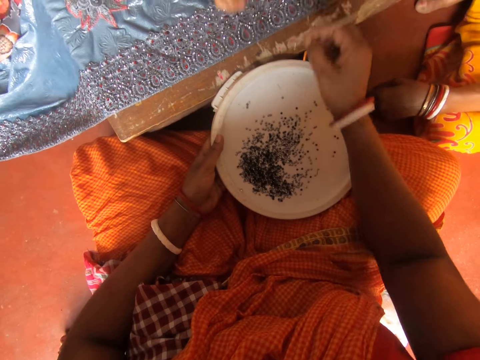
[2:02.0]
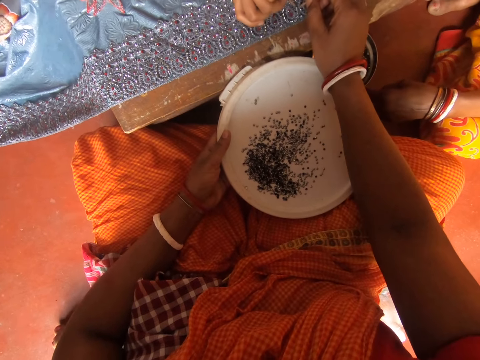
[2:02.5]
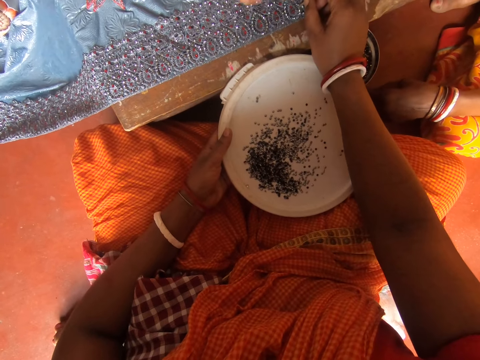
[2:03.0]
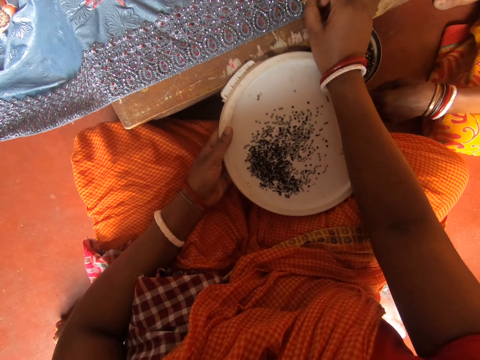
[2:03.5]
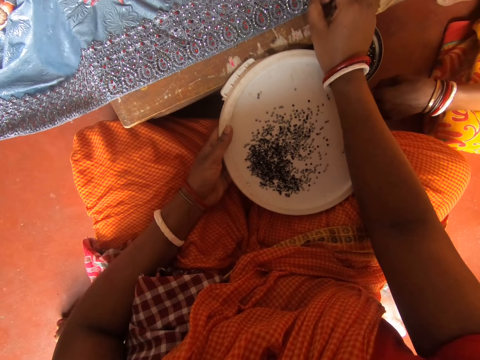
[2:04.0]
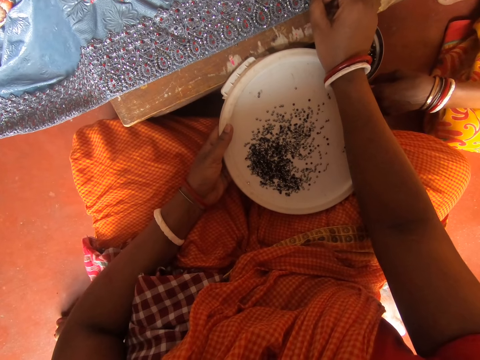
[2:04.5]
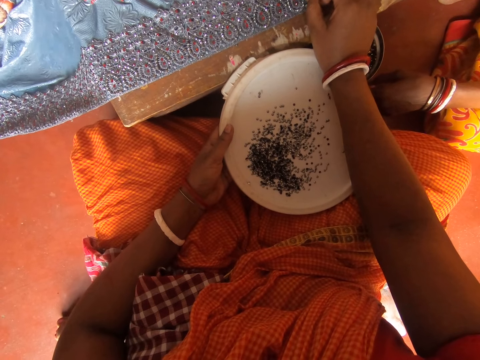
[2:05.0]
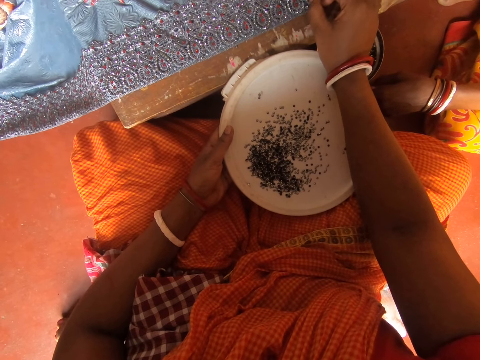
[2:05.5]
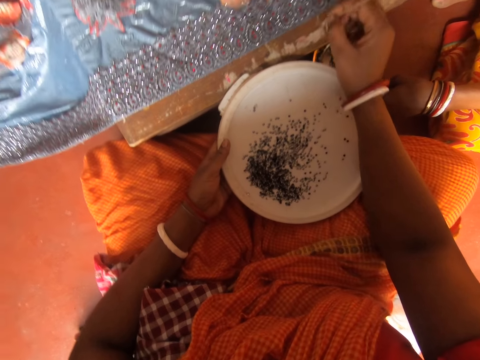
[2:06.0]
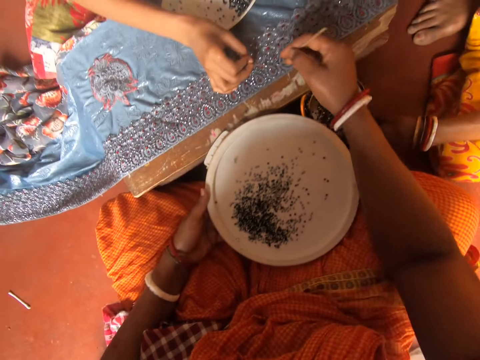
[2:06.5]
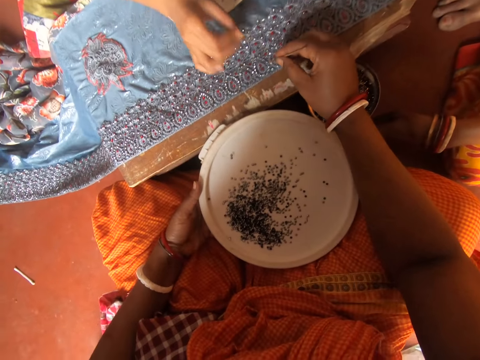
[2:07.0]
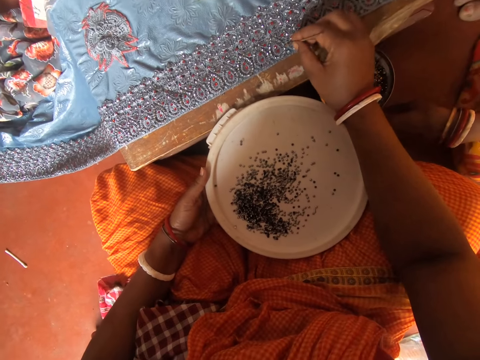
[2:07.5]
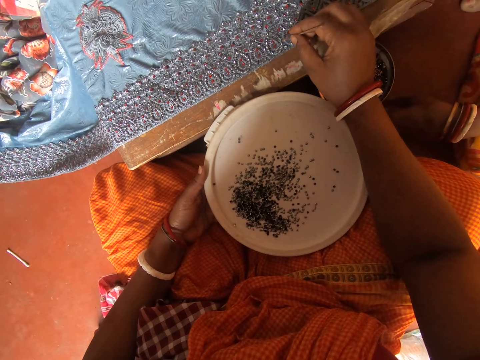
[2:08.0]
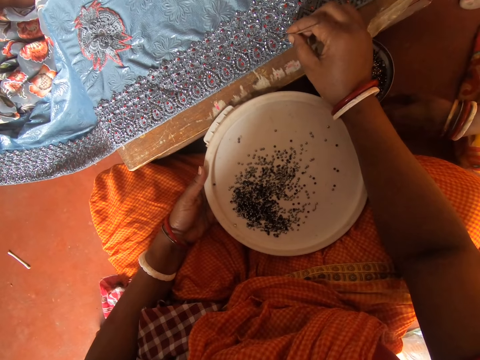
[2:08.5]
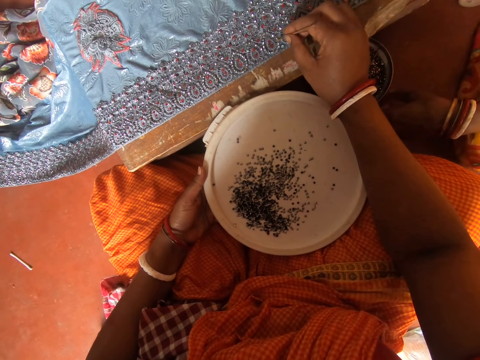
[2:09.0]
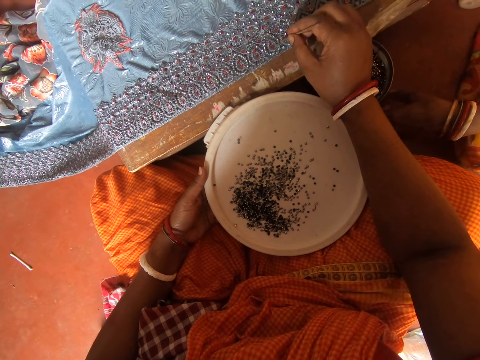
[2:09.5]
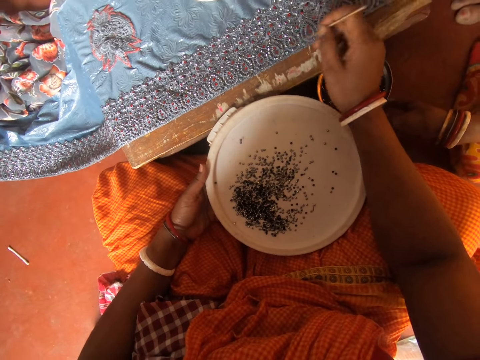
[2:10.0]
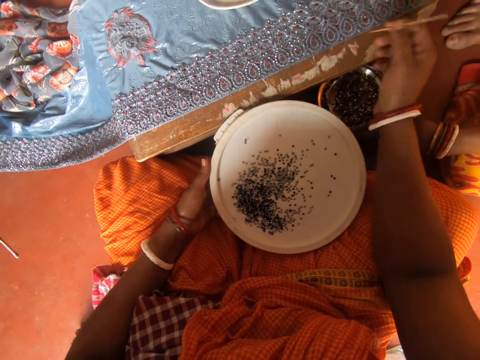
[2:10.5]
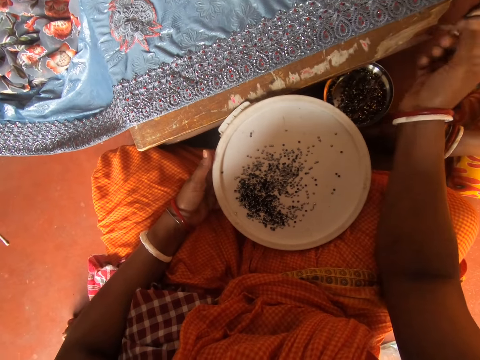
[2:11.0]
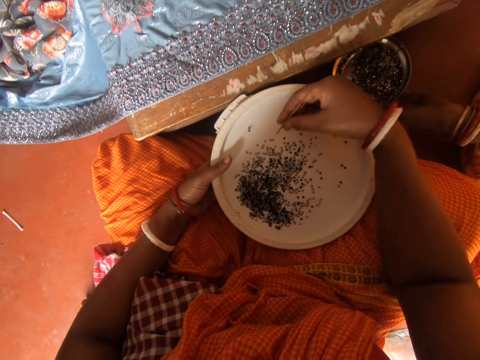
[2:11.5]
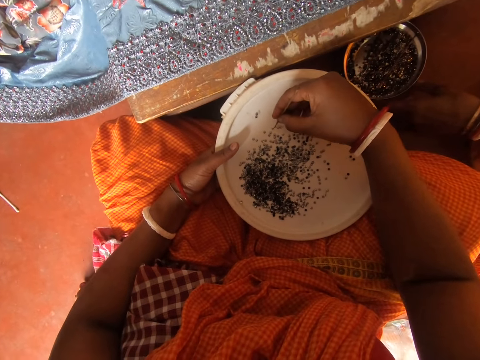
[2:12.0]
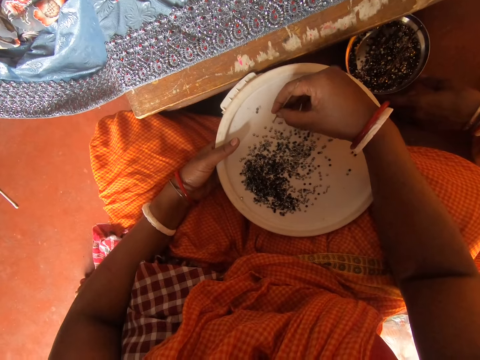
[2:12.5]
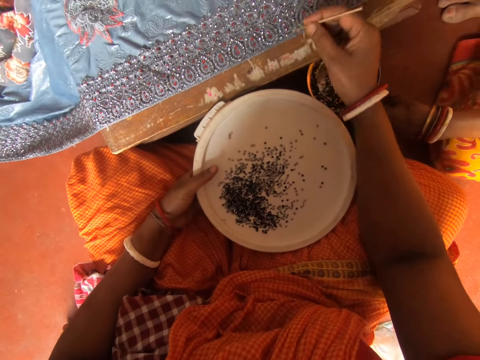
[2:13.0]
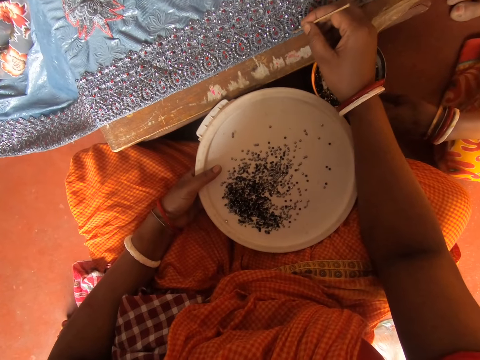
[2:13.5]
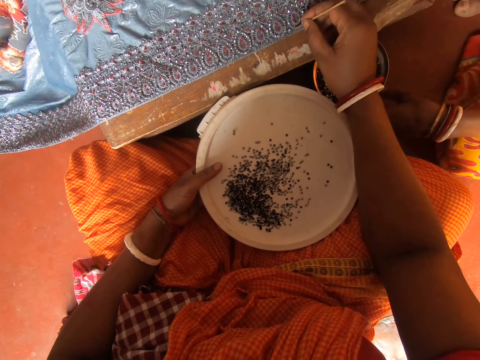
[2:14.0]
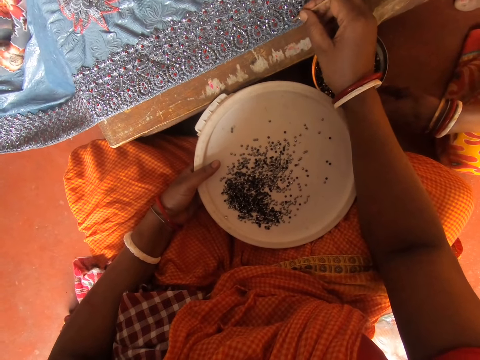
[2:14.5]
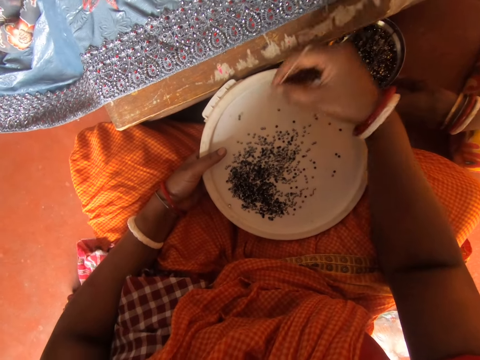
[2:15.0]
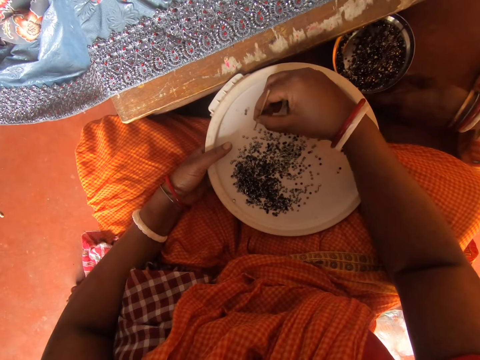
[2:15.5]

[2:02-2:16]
The camera wearer picks the rhinestone from the bowl of rhinestones with the pin in her right hand. A woman puts the rhinestone with the pin in her right hand. The camera wearer puts the rhinestone on the fabric on the table with the pin in her right hand. The woman moves the hand from the fabric and puts the rhinestone with the pin in her right hand. The camera wearer touches the fabric with the pin in her right hand. She moves the hand from the fabric. She picks the rhinestone from the bowl of rhinestones with the pin in her right hand. She puts the rhinestone on the fabric on the table with the pin in her right hand.

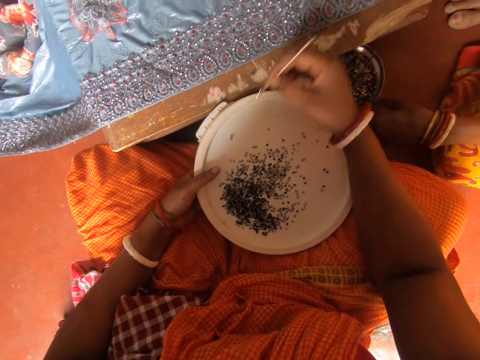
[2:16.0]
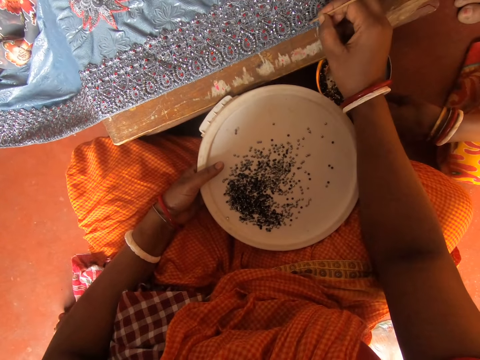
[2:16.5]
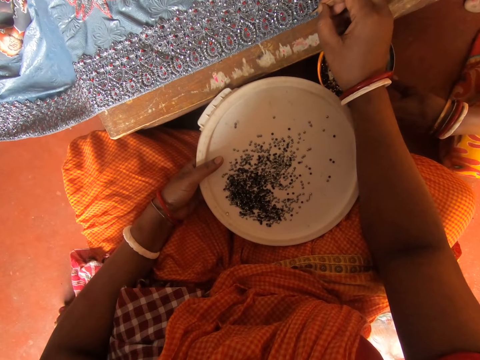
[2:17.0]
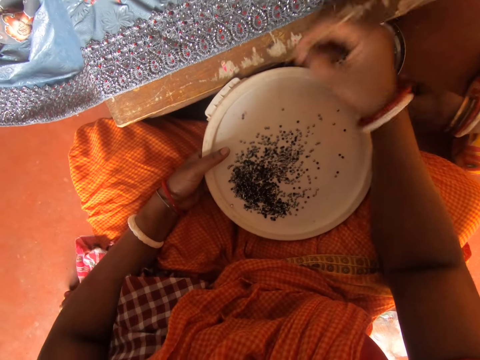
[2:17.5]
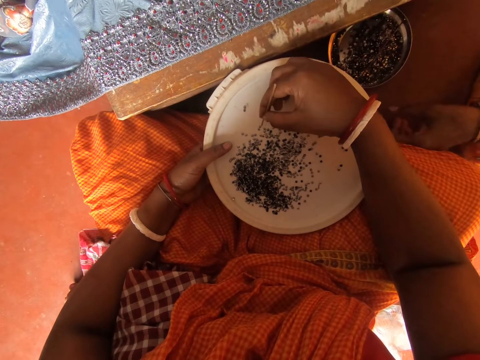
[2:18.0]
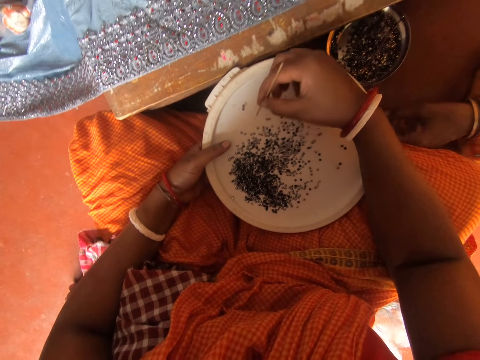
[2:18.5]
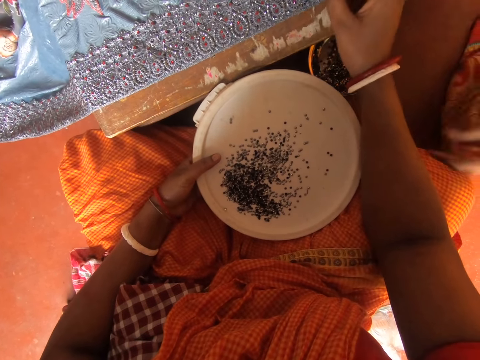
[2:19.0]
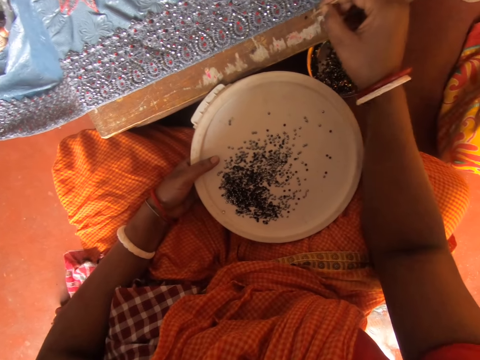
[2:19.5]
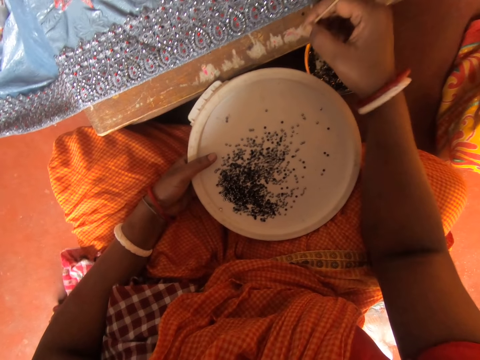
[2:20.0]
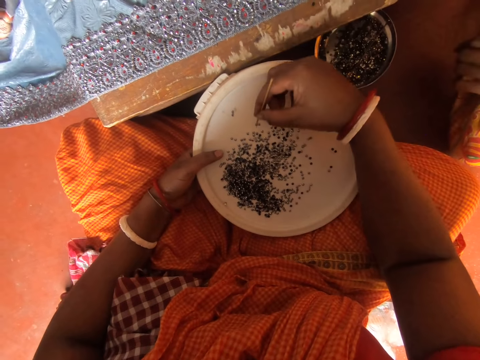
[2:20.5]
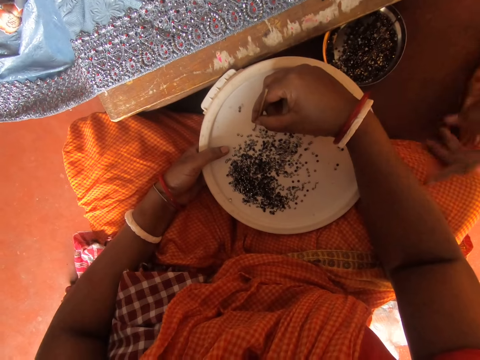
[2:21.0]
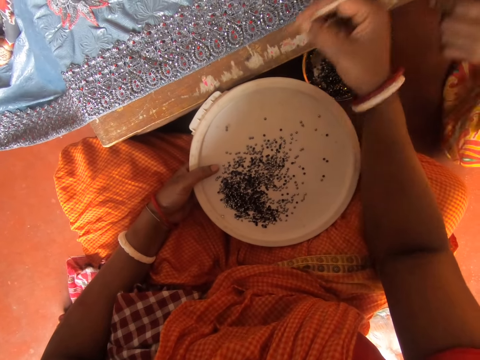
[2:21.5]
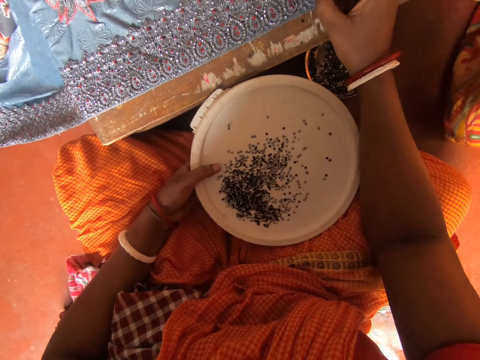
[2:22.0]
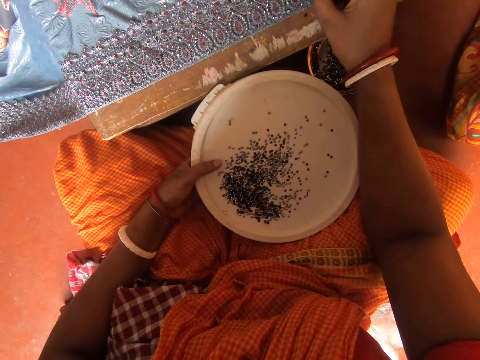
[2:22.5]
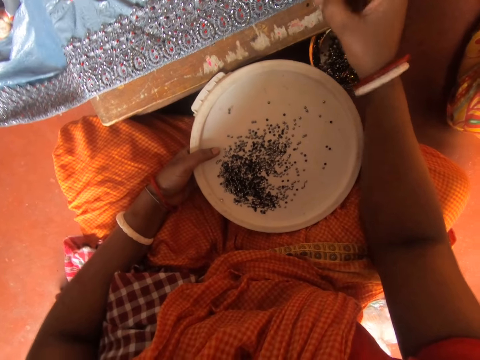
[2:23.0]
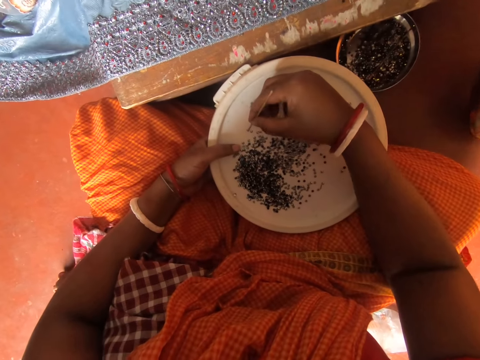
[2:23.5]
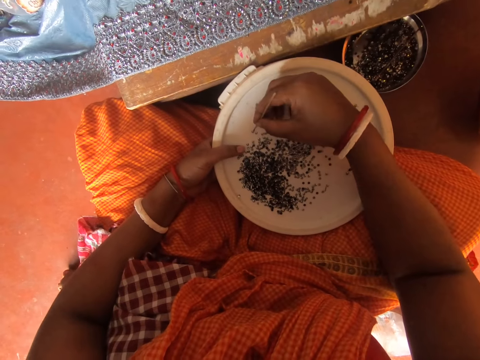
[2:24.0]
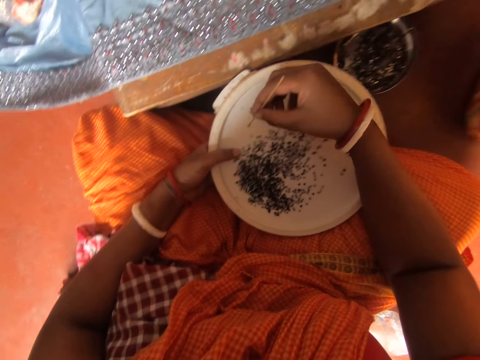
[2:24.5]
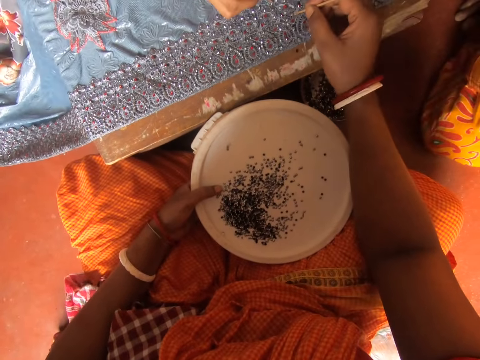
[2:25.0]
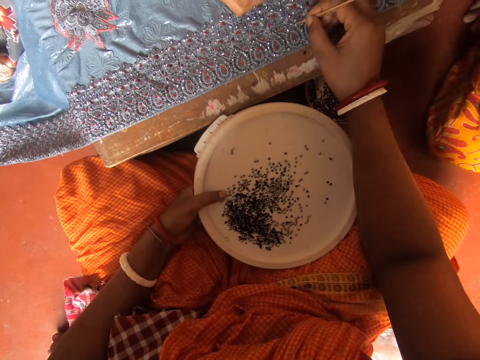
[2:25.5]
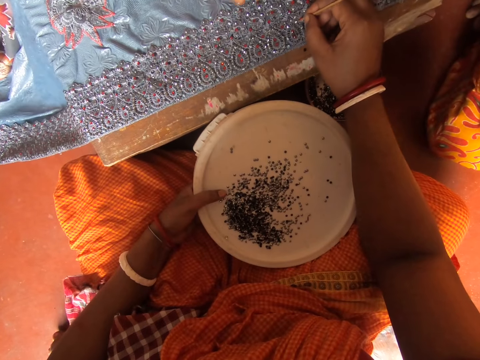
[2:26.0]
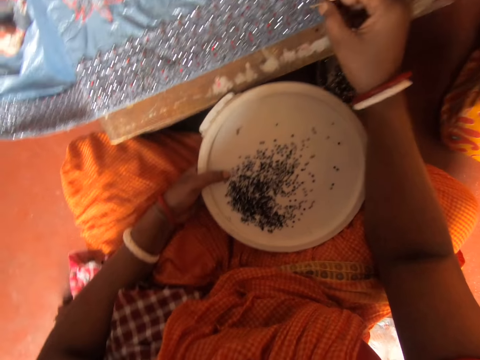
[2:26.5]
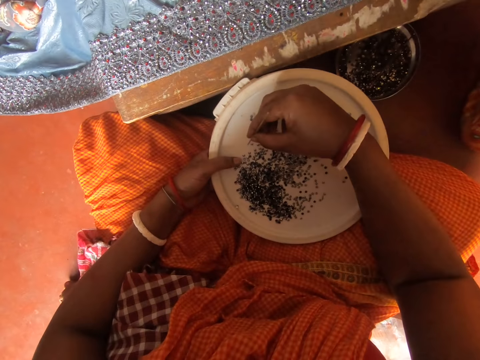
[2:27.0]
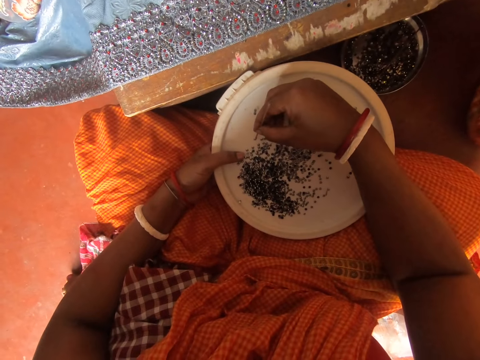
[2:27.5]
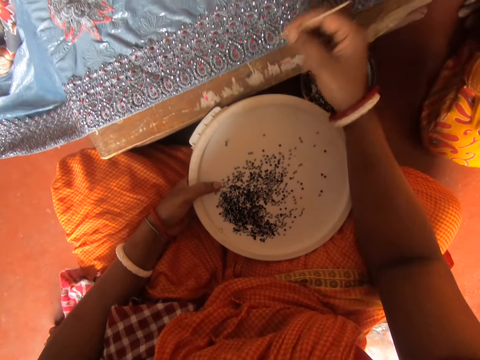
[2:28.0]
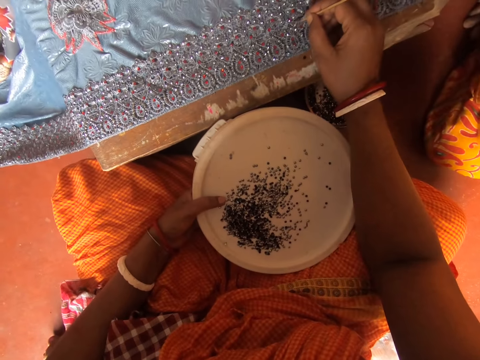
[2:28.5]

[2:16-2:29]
The camera wearer picks the rhinestone or beads from the bowl of rhinestones with the pin in her right hand. She puts the rhinestone on the fabric on the table with the pin in her right hand. She picks the rhinestone from the bowl of rhinestones with the pin in her right hand. A person moves the hand on the ground. The camera wearer puts the rhinestone on the fabric on the table with the pin in her right hand. She picks the rhinestone from the bowl of rhinestones with the pin in her right hand. She puts the rhinestone on the fabric on the table with the pin in her right hand. She picks the rhinestone from the bowl of rhinestones with the pin in her right hand. She puts the rhinestone on the fabric on the table with the pin in her right hand. She picks the rhinestone from the bowl of rhinestones with the pin in her right hand. She puts the beads on the fabric.
